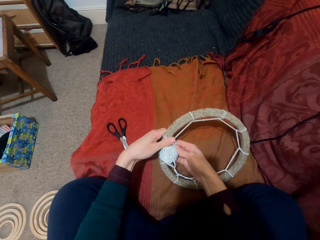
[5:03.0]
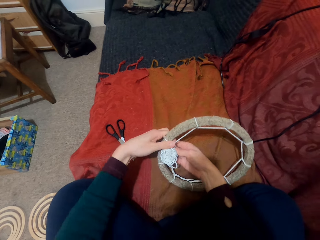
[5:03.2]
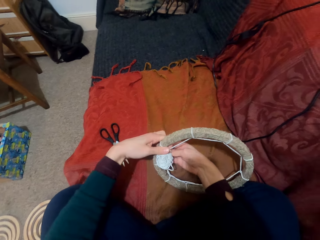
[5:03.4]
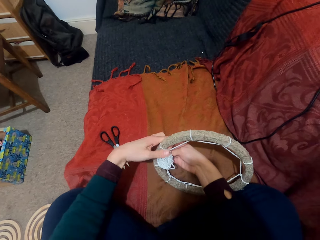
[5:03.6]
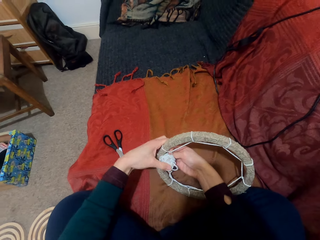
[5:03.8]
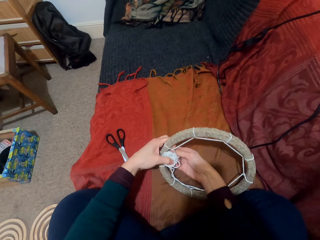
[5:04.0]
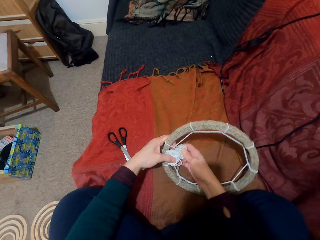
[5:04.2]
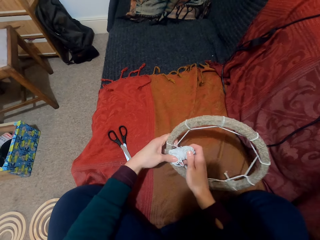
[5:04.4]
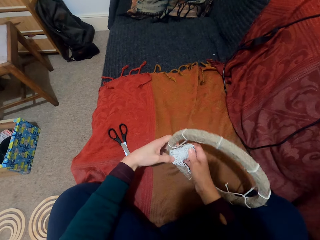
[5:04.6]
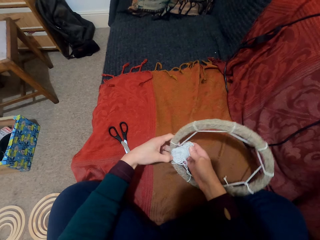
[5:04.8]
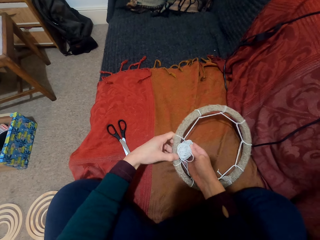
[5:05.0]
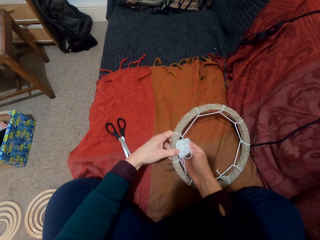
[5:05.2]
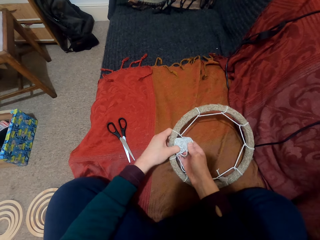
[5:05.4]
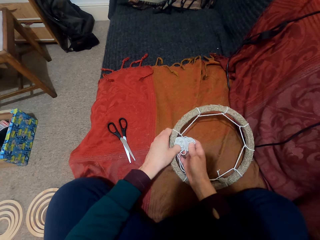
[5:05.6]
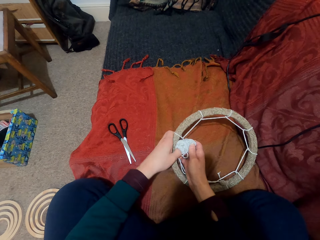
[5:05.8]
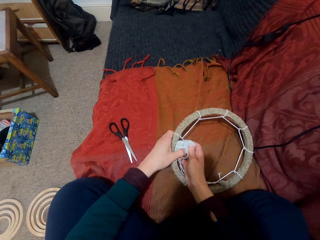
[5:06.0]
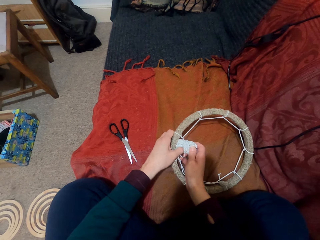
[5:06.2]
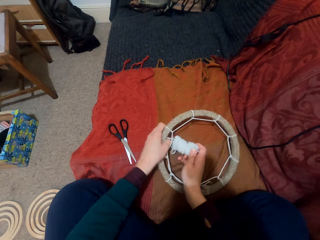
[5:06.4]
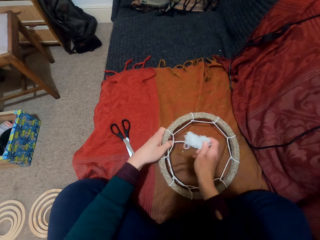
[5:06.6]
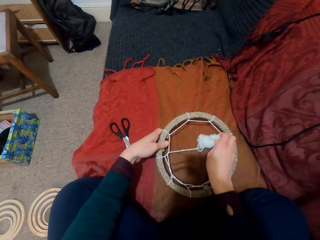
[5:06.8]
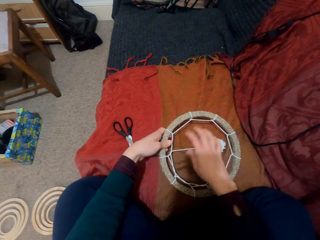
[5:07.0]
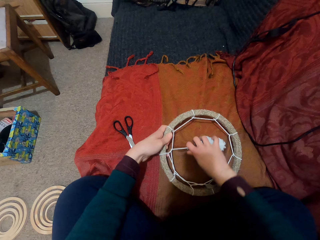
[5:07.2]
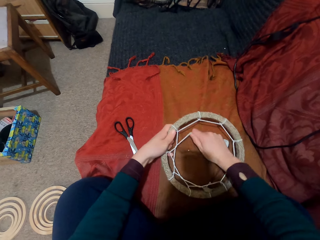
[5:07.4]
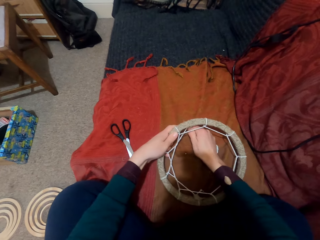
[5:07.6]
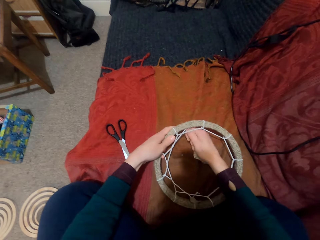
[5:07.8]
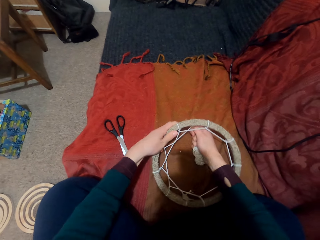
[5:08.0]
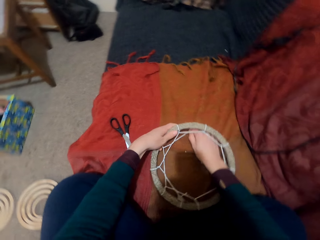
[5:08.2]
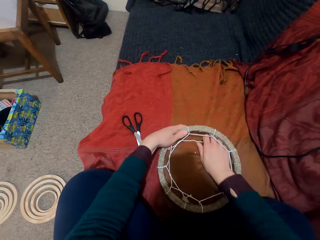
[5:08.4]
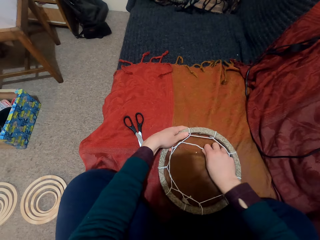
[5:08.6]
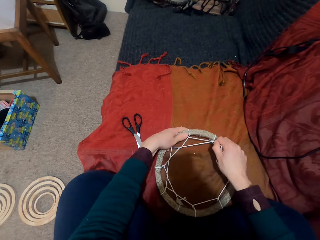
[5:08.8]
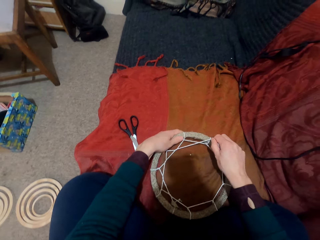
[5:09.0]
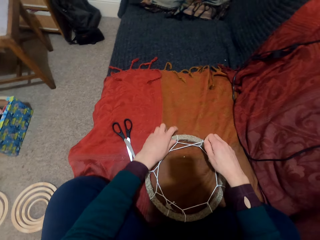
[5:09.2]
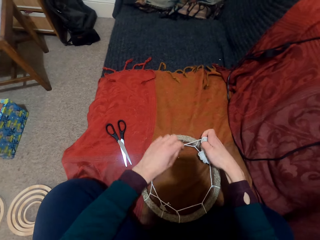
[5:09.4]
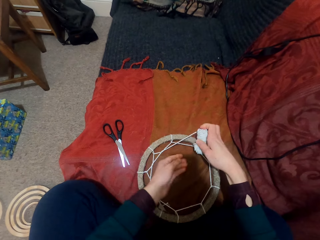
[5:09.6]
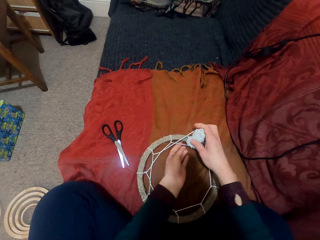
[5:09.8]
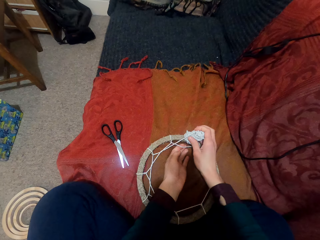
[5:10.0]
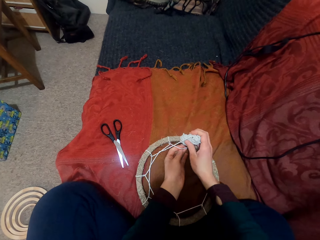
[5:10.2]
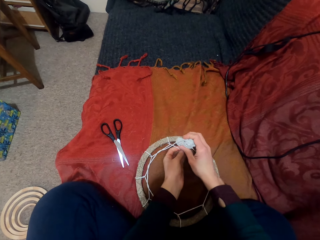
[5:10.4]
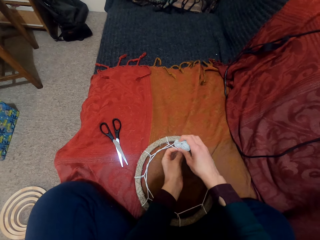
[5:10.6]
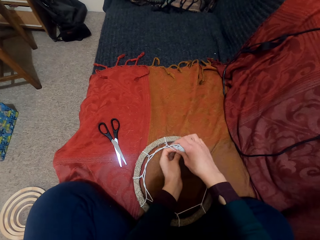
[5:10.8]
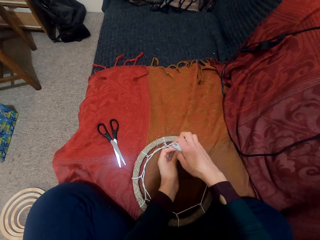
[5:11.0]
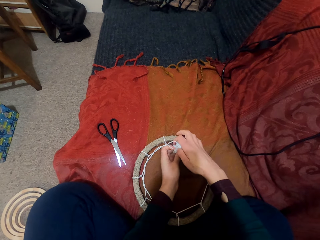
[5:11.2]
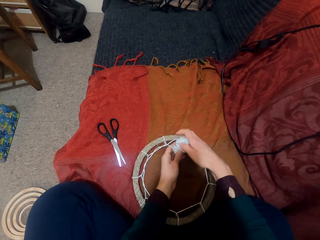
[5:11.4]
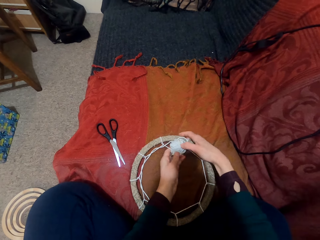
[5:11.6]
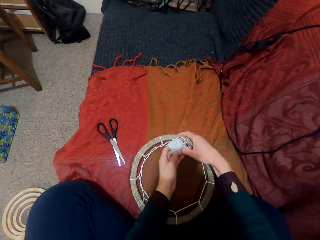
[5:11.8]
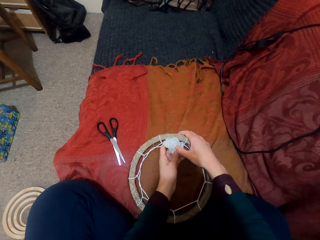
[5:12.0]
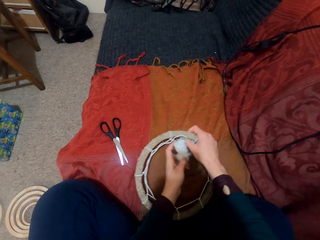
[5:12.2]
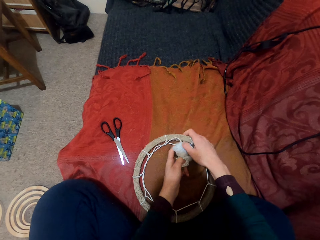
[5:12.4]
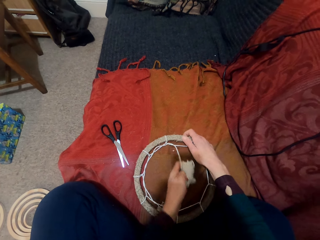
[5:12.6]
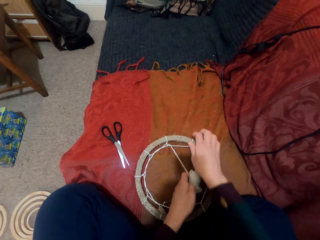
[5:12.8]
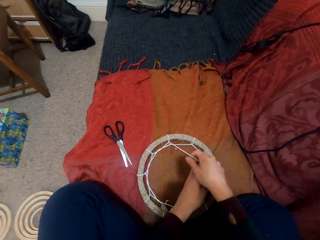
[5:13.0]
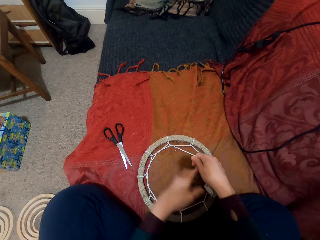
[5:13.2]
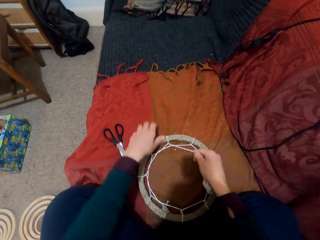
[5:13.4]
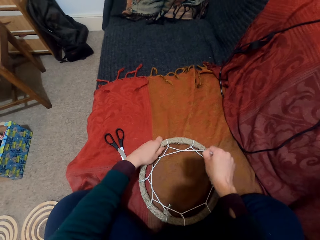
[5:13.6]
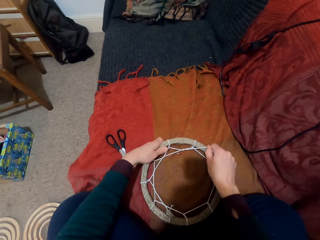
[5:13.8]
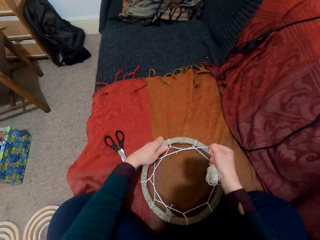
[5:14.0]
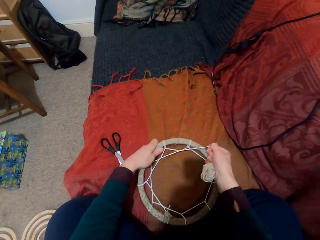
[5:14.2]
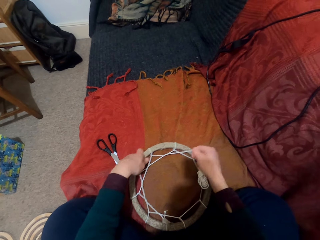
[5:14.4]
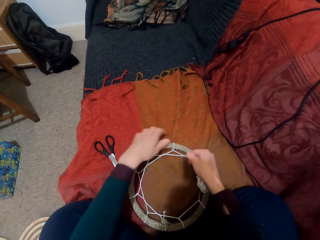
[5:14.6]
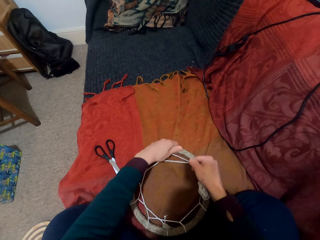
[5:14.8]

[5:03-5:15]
The camera wearer pulls the thread. They move the thread. They put the thread through the pattern. They pull the thread.

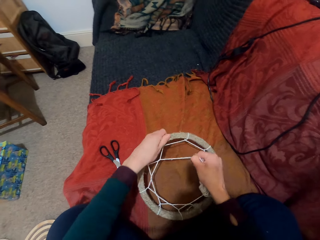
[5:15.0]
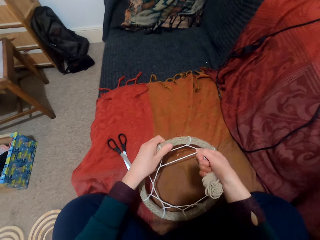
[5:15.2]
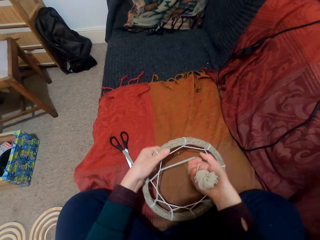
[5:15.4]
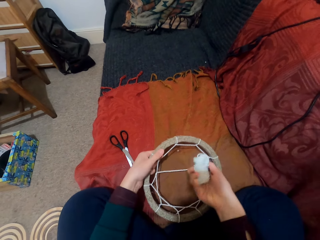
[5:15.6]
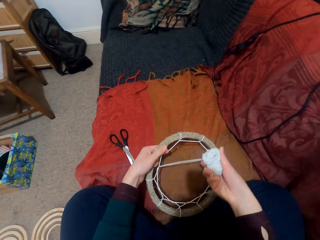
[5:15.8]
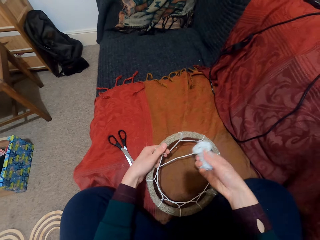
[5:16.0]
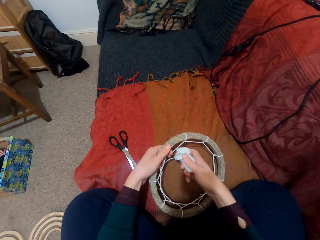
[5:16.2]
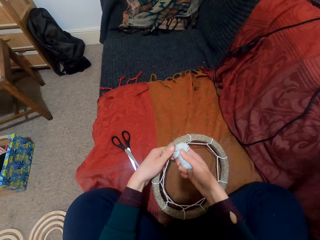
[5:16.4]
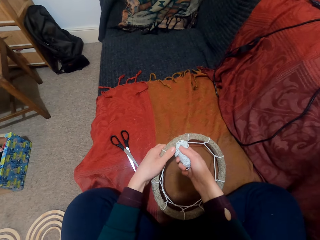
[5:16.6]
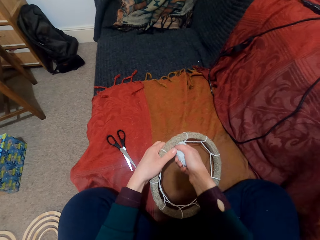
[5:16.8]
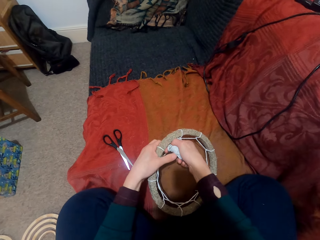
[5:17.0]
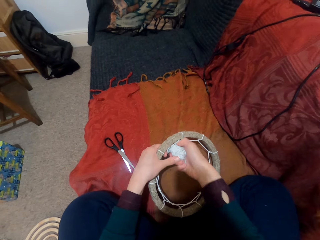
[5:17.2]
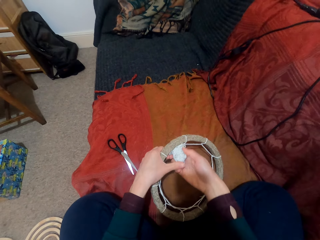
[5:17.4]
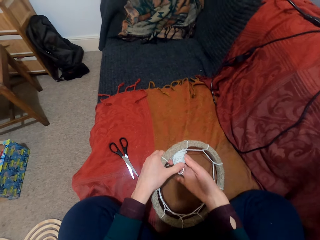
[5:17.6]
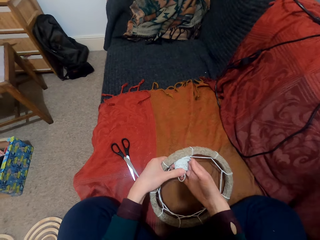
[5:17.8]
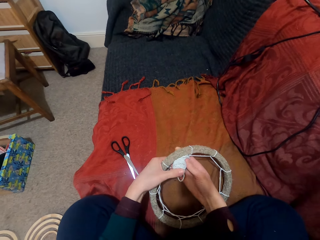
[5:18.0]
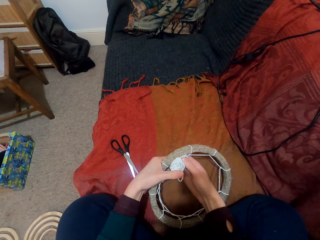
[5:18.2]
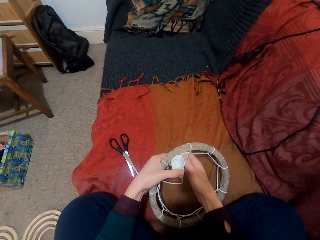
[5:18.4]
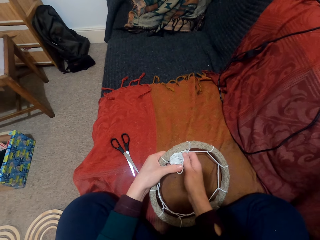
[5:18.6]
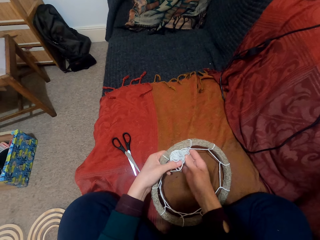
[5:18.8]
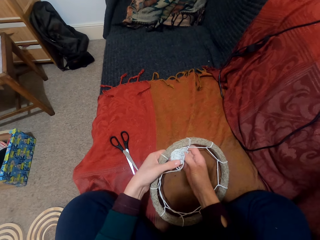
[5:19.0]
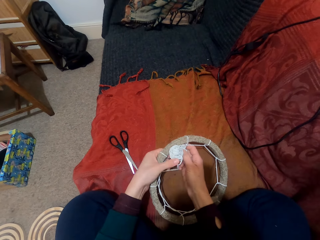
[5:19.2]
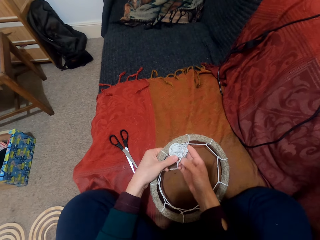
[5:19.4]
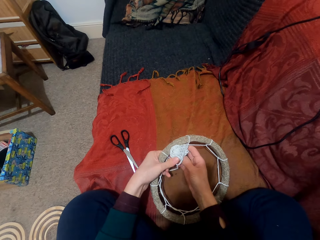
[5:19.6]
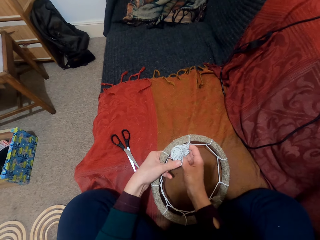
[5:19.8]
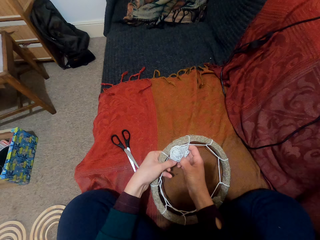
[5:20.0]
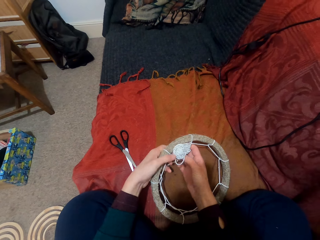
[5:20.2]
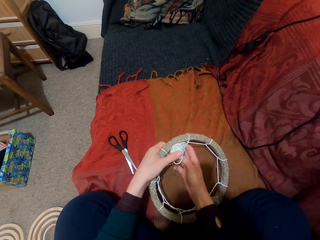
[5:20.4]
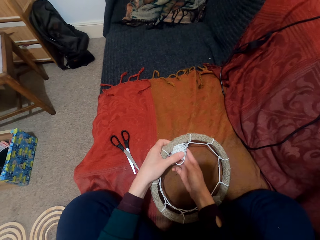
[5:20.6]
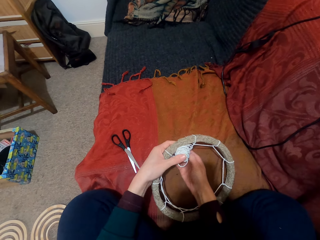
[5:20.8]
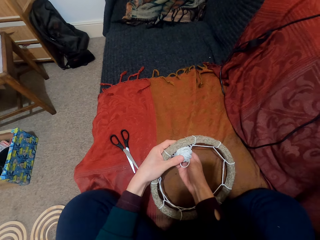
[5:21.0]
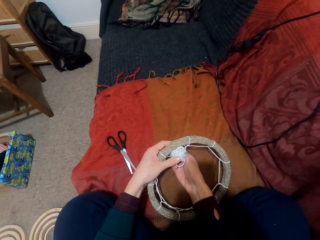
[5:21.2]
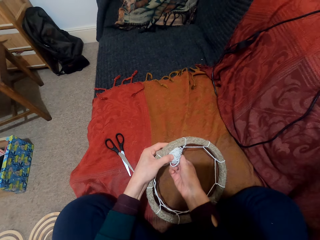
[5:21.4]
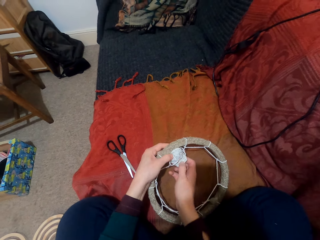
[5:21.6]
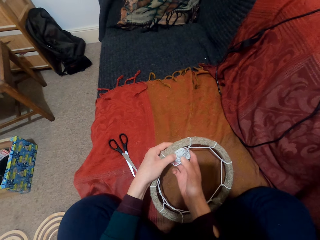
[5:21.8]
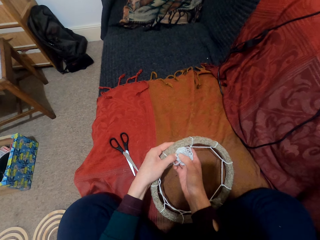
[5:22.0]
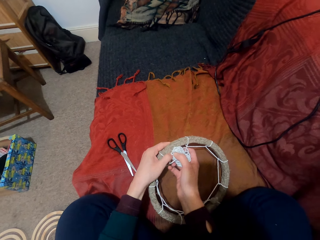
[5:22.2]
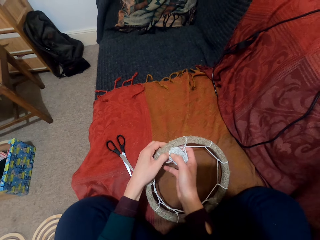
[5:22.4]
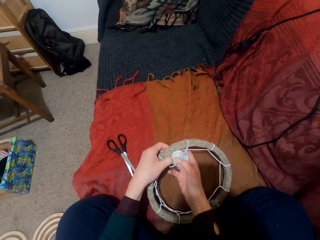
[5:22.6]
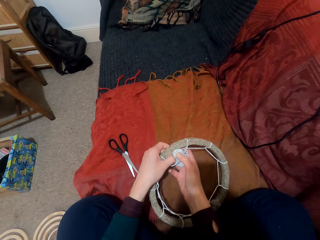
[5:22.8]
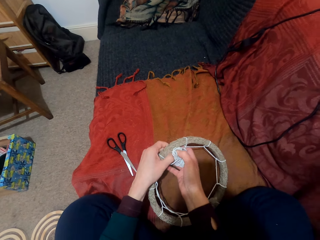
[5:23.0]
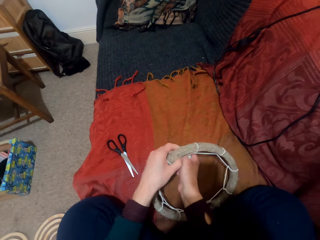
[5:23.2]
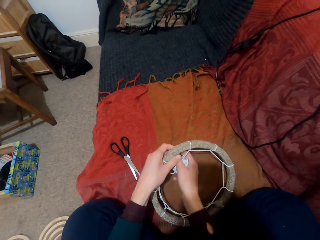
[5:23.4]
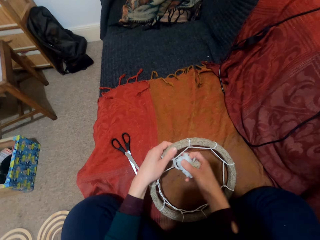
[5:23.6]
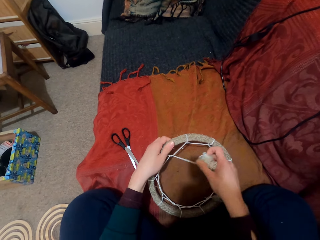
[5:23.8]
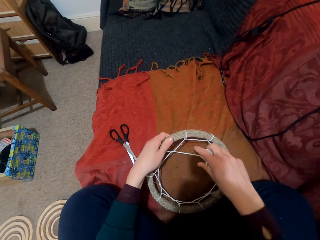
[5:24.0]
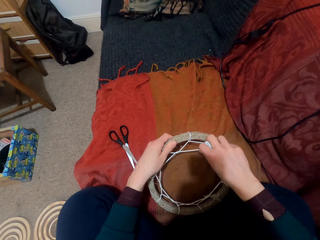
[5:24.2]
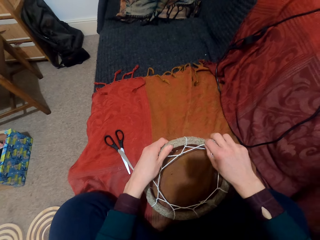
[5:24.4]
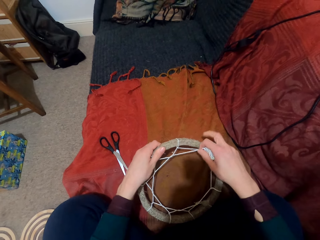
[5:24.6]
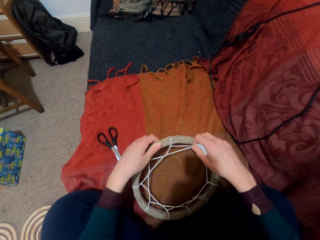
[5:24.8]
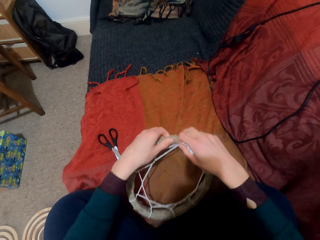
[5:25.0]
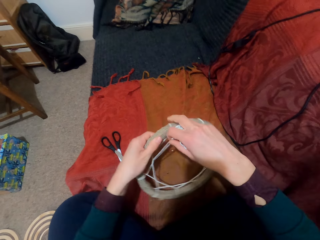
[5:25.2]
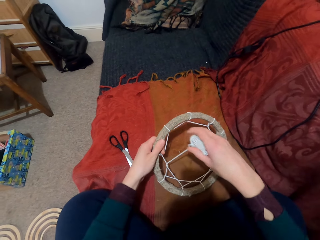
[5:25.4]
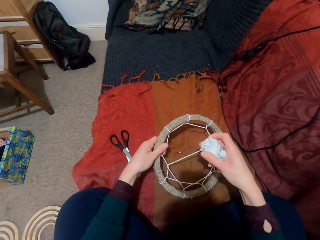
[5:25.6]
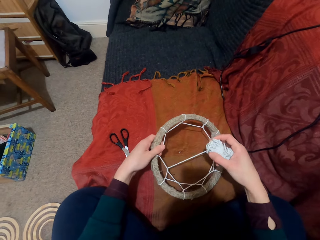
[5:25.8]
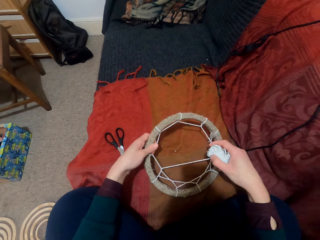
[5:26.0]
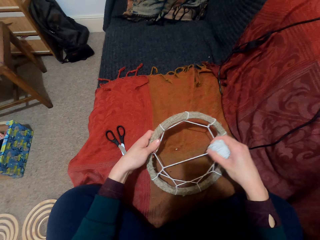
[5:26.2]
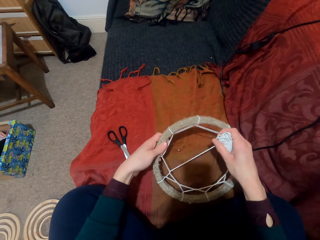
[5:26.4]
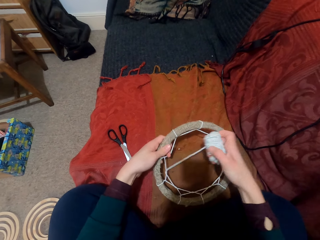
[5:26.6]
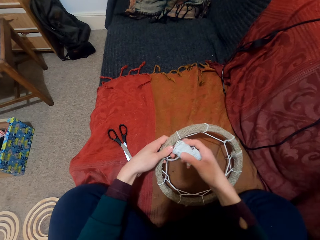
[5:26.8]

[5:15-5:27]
The camera wearer turns something. They put the thread through the pattern. They pull the thread. They turn something.
